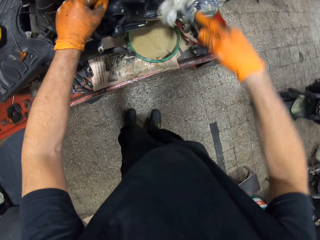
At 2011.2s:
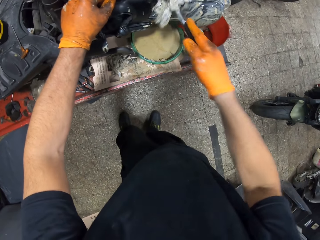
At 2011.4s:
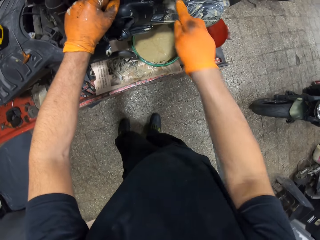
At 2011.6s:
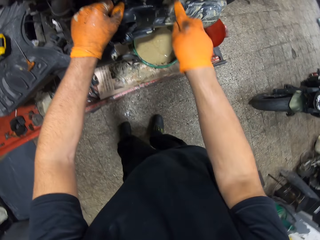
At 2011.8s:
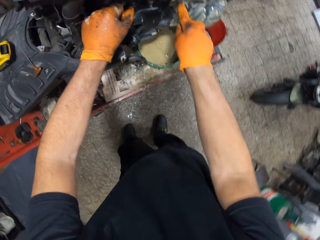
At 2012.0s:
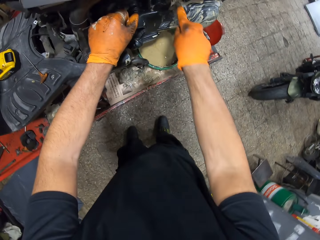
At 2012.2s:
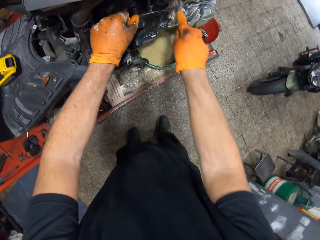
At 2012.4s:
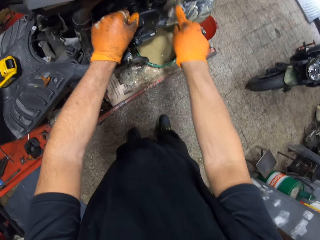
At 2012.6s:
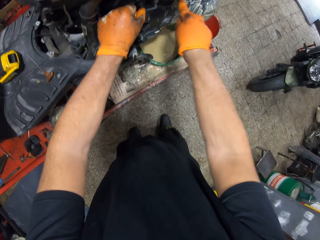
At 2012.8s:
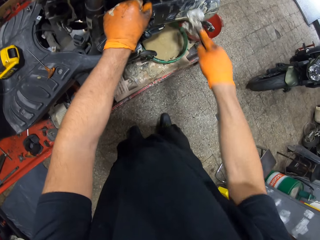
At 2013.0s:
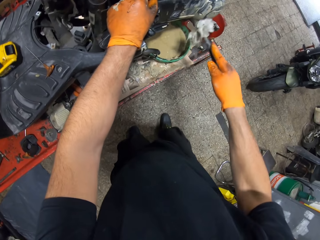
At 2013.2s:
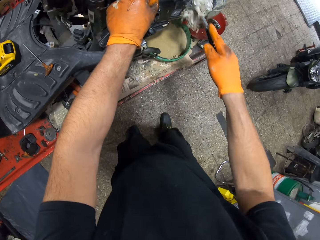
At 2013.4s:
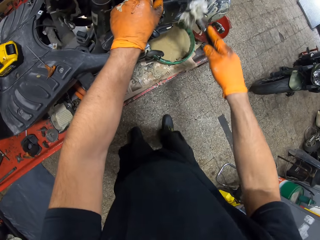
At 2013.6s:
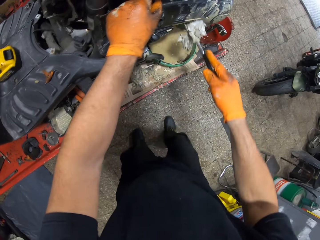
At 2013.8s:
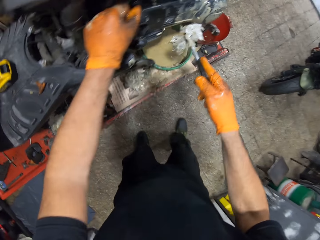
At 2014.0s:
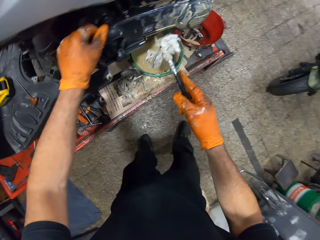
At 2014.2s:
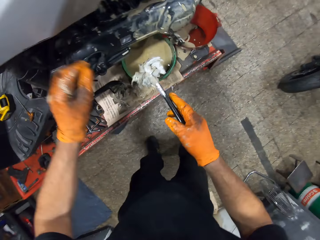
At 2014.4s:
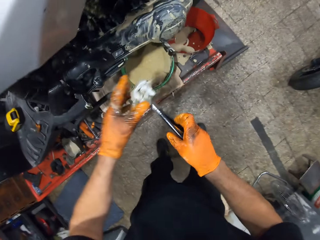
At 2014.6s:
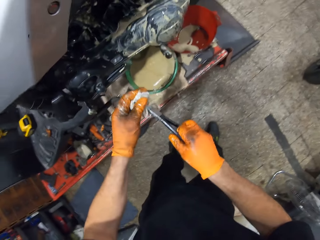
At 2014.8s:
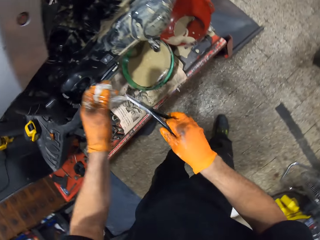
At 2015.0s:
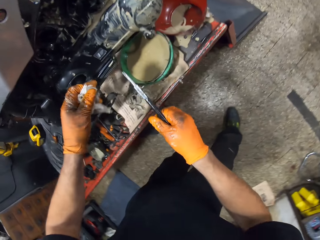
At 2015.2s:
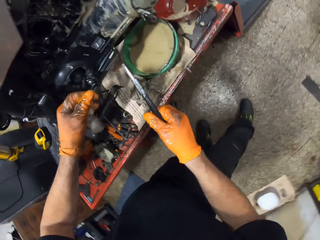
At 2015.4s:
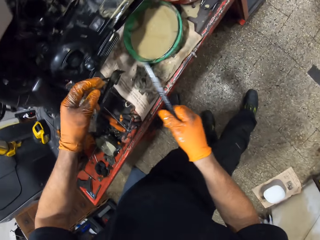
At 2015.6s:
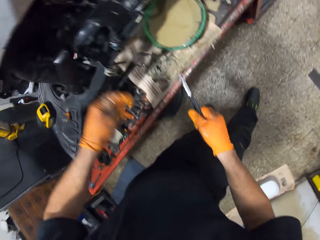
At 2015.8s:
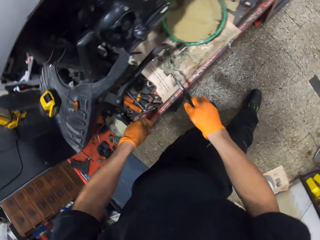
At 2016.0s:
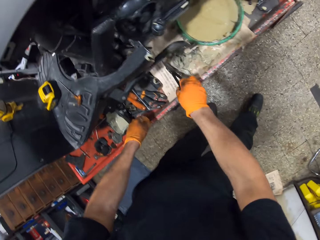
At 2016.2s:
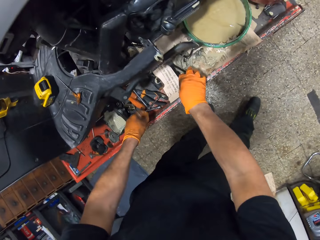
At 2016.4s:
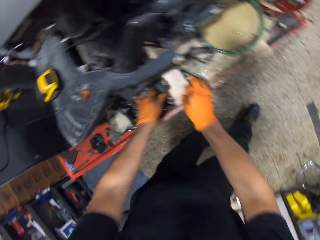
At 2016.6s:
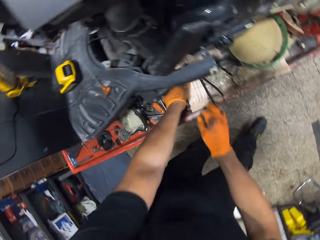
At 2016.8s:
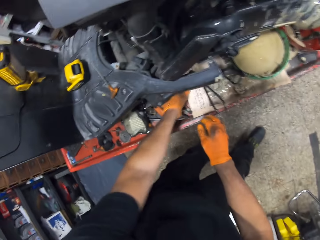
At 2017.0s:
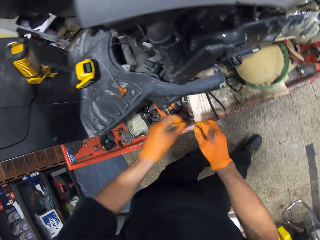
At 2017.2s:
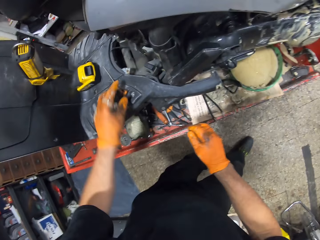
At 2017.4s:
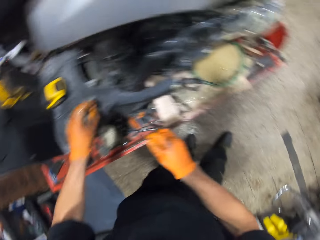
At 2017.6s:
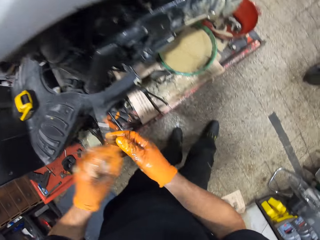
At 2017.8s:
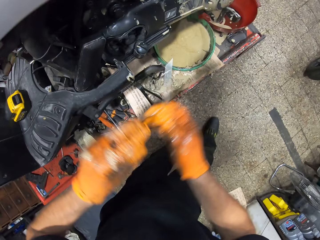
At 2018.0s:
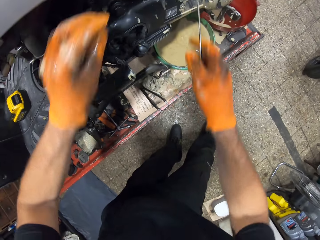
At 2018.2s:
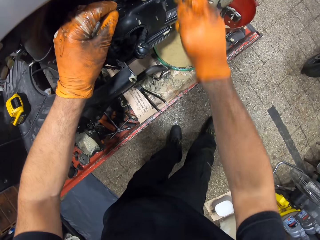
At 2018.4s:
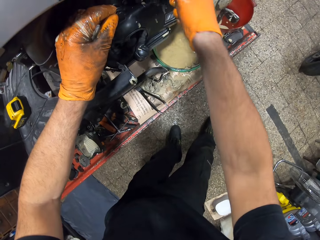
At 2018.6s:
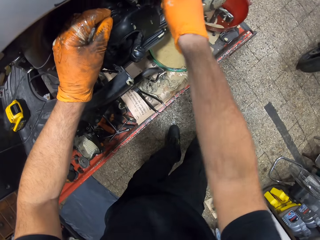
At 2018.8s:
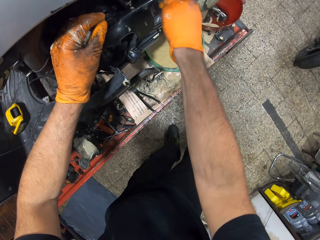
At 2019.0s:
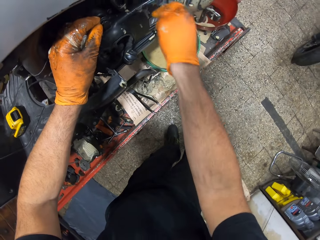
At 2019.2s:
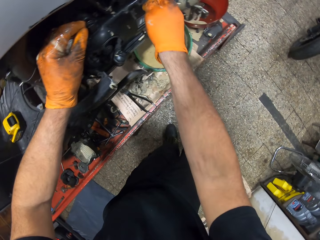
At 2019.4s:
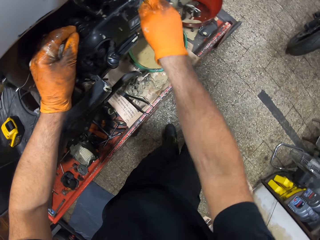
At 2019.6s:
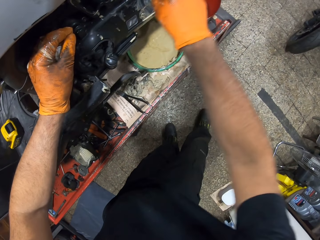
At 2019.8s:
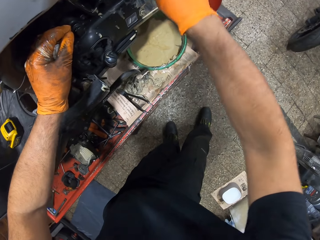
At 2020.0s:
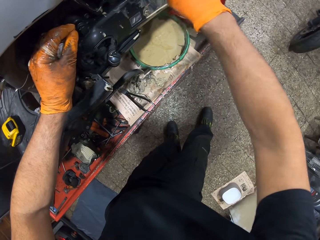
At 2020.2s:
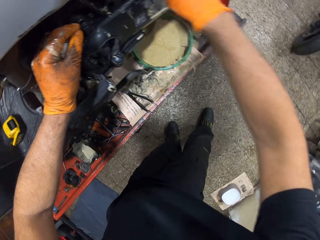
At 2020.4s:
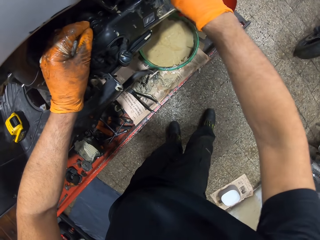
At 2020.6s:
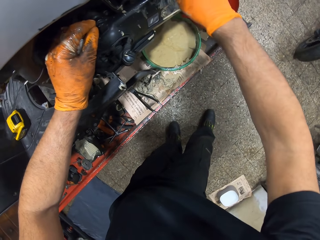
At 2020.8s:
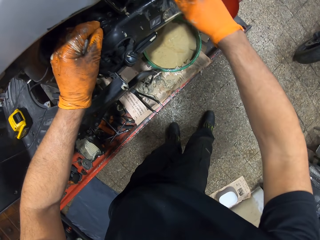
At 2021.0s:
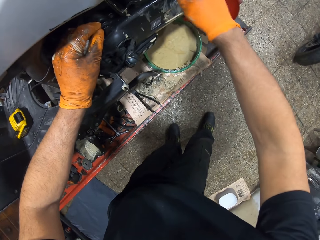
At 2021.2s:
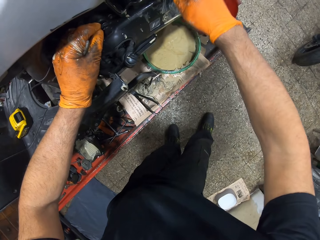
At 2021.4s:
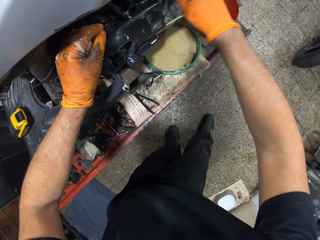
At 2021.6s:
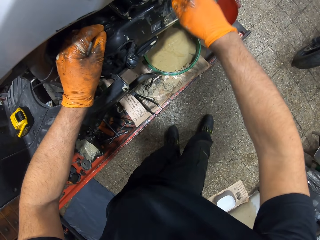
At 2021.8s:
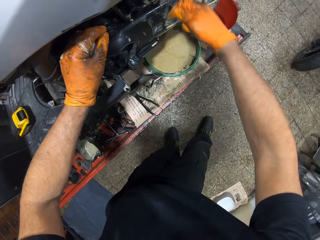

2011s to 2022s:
The camera wearer removes the paper on the plier in his gloved right hand with his gloved left hand. He drops the plier in his gloved right hand on the workshop lift table. He picks a spanner or screwdriver on the workshop lift table with his gloved left hand. He places his gloved left hand on the scooter on the workshop lift table. He touches the scooter on the workshop lift table with the spanner in his gloved right hand. He wipes the oil on a motorbike.

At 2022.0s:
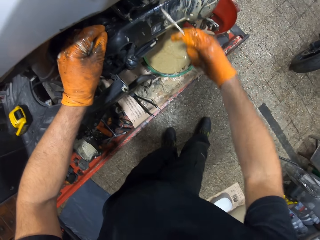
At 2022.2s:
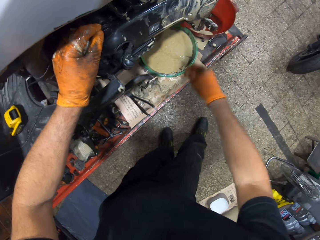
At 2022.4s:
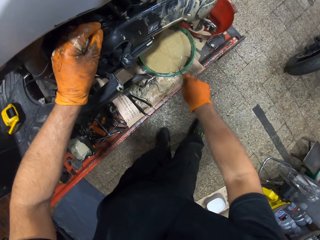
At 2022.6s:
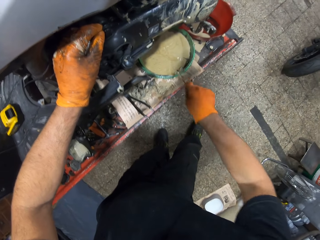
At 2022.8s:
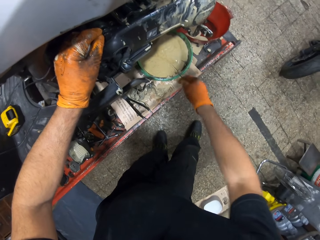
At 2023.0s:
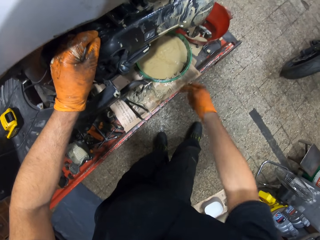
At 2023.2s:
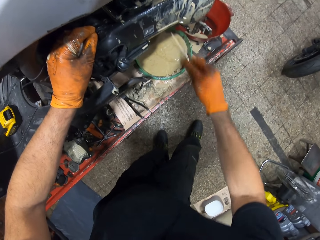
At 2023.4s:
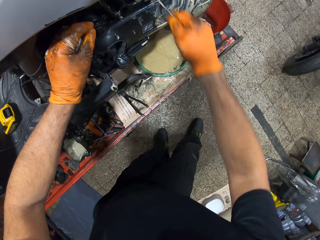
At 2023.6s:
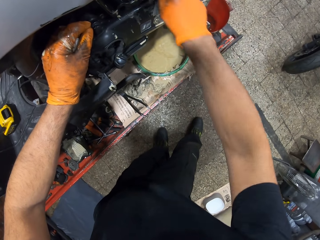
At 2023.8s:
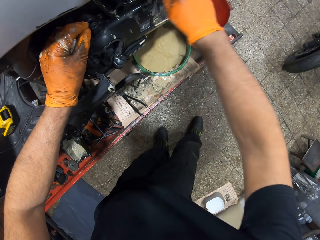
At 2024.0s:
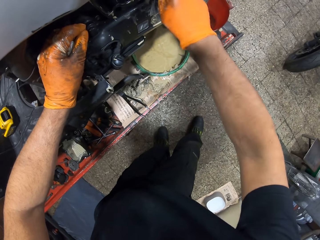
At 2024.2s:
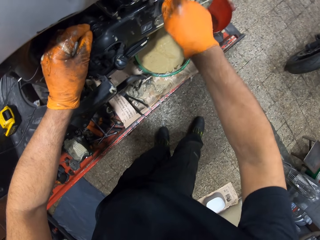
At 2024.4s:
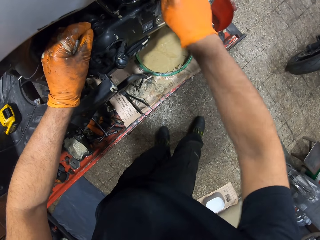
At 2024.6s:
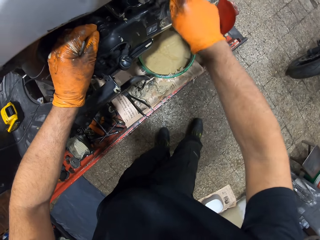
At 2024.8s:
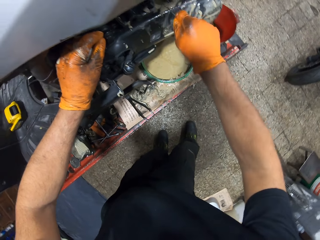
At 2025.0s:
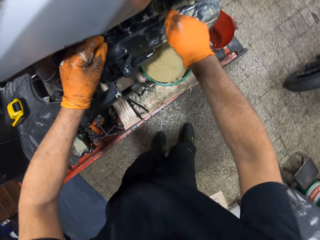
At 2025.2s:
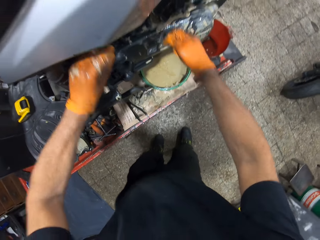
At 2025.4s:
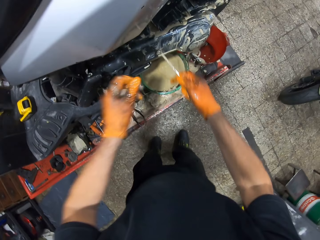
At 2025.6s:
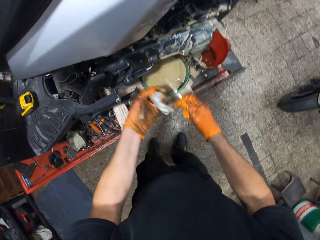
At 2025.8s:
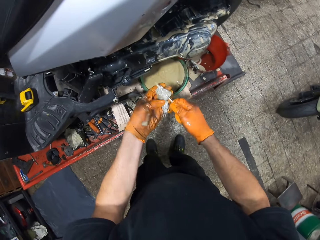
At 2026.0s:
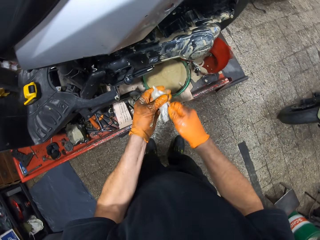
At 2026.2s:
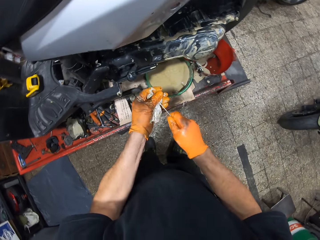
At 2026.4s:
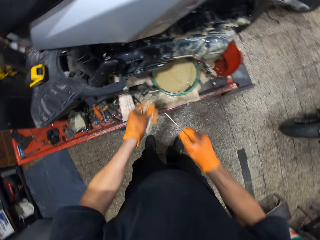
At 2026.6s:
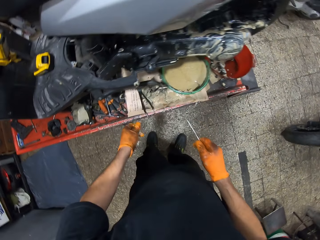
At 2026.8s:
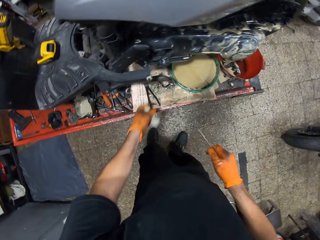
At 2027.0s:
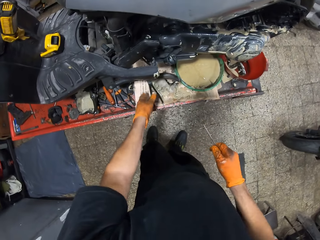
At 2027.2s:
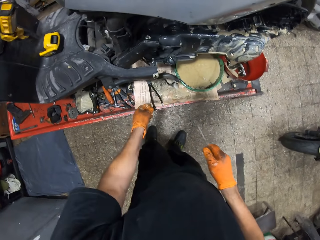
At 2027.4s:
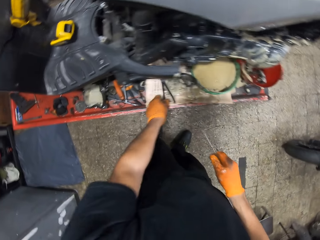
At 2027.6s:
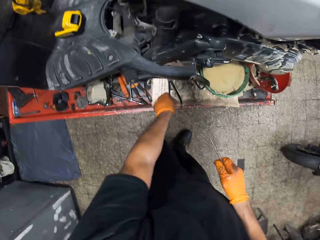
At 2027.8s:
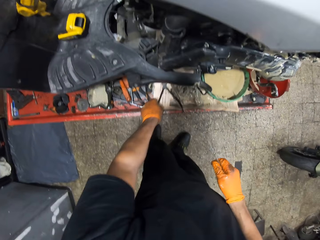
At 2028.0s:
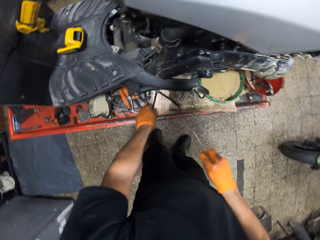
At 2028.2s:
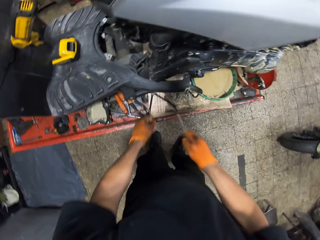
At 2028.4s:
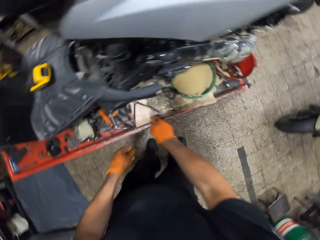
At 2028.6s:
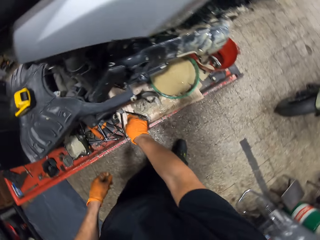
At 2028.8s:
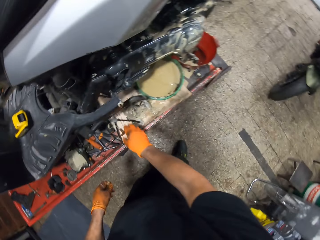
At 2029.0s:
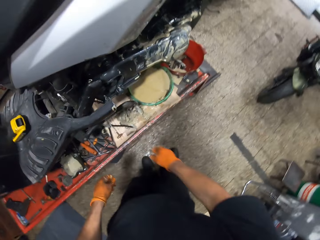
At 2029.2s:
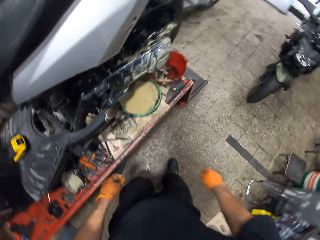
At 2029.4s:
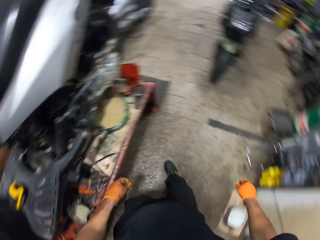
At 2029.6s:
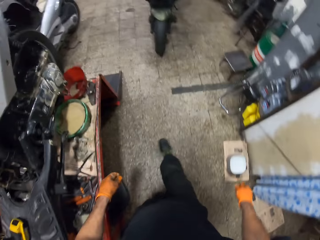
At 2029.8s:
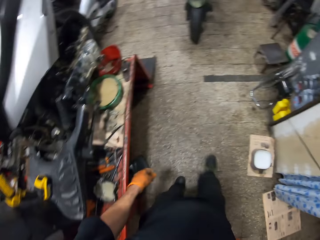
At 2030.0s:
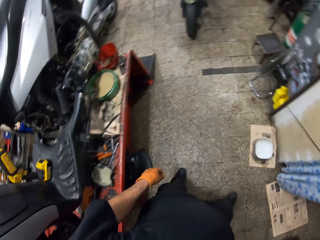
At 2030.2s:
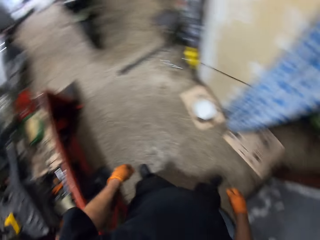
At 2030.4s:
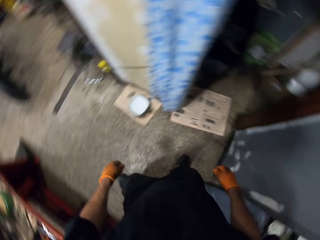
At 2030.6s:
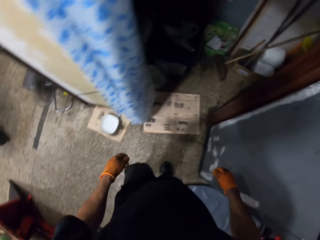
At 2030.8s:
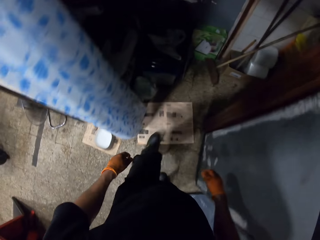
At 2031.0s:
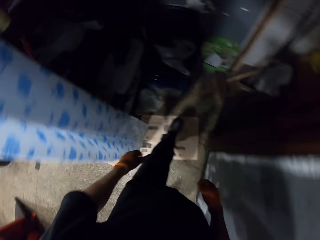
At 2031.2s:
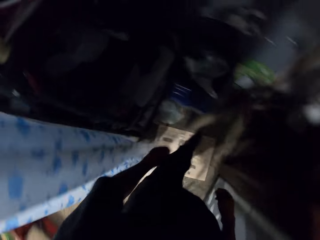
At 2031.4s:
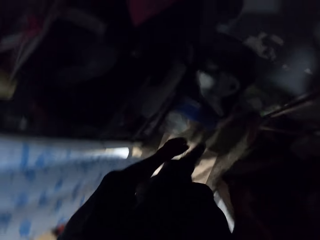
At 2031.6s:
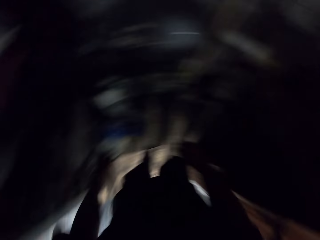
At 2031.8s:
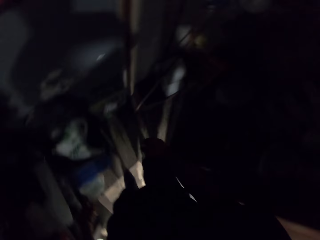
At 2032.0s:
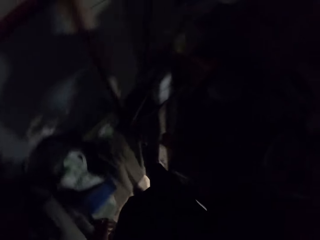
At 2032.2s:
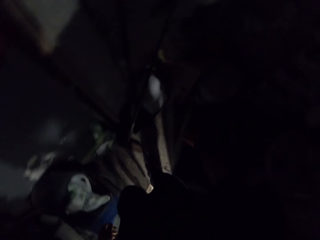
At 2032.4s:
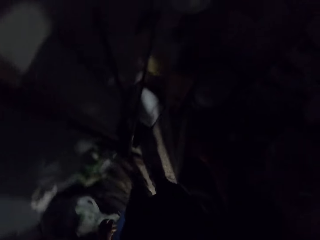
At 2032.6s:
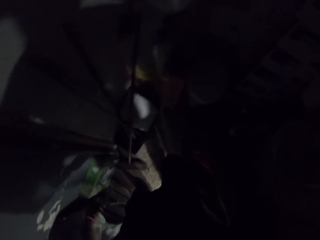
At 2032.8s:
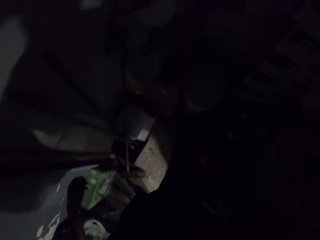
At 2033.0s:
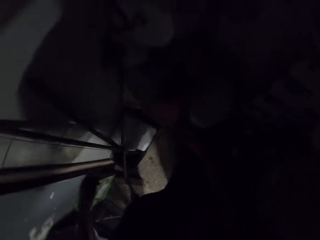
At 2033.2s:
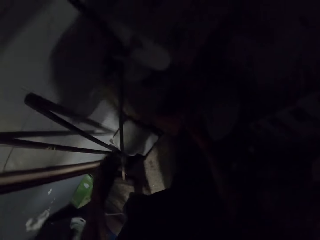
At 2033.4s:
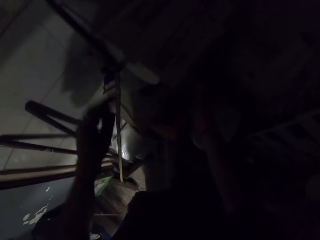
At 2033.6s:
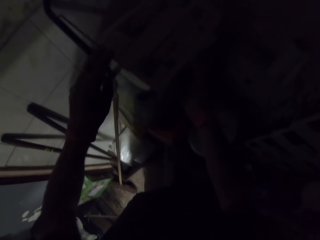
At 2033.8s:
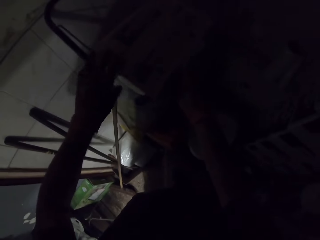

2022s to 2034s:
The camera wearer touches the green bowl of oil on the workshop lift table with the spanner in his gloved right hand. He wipes oil on a screwdriver on the bowl. He touches the scooter on the workshop lift table with the spanner in his gloved right hand. He wipes the oil on the motorbike. He cleanses the spanner in his gloved right hand with the paper in his gloved left hand. He drops the tissue paper in his gloved left hand on the scooter on the workshop lift table. He drops the spanner or pliers in his gloved right hand on the scooter on the workshop lift table. He walks to a spot in the workshop. He raises both gloved hands.
